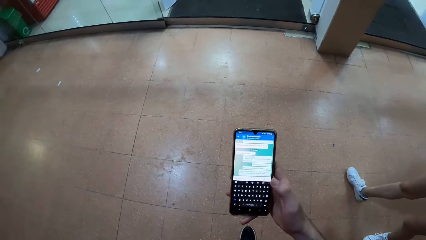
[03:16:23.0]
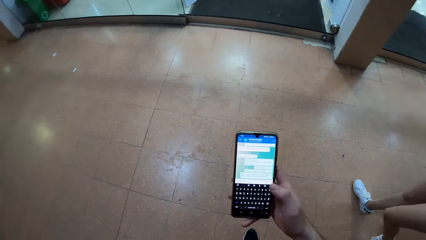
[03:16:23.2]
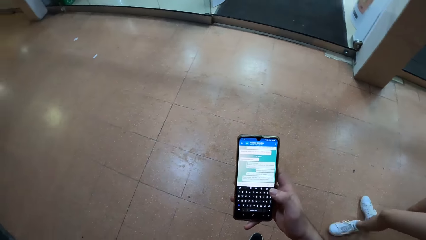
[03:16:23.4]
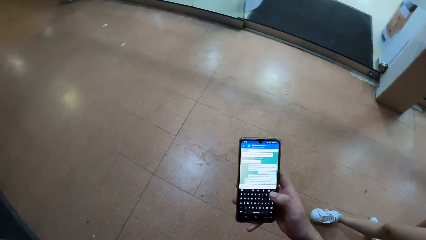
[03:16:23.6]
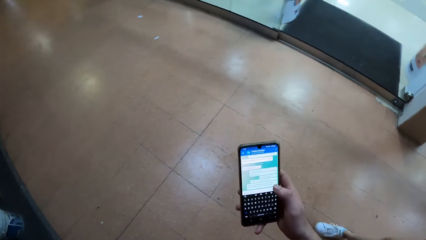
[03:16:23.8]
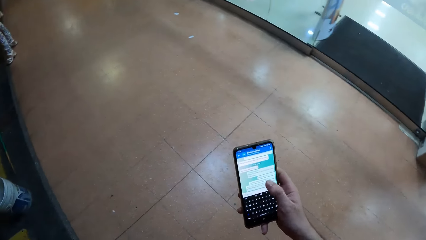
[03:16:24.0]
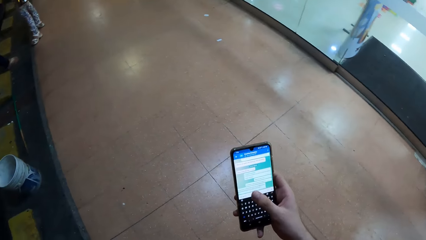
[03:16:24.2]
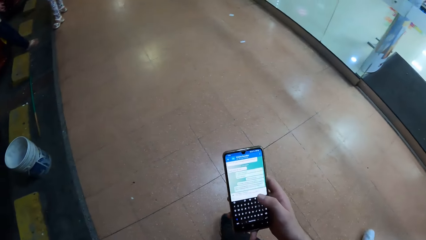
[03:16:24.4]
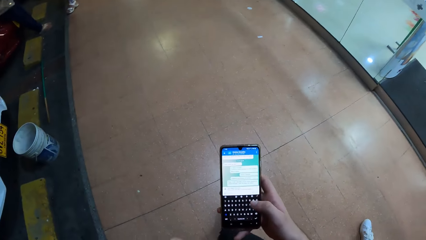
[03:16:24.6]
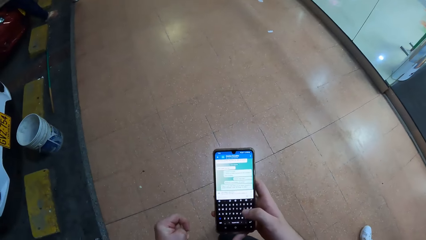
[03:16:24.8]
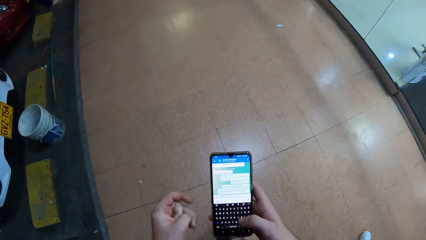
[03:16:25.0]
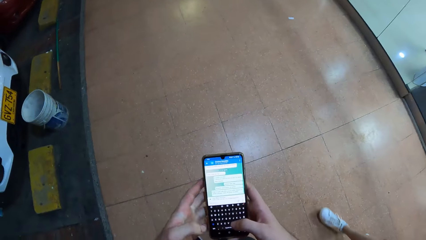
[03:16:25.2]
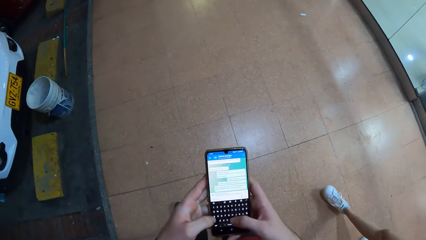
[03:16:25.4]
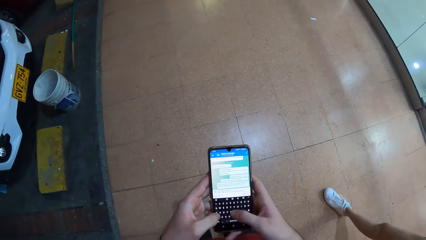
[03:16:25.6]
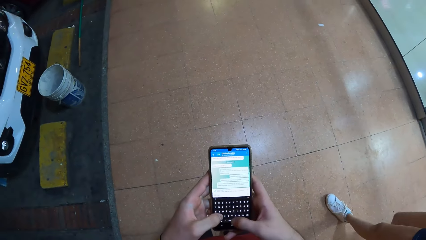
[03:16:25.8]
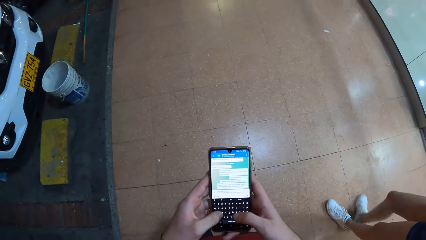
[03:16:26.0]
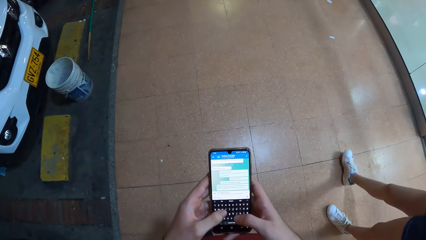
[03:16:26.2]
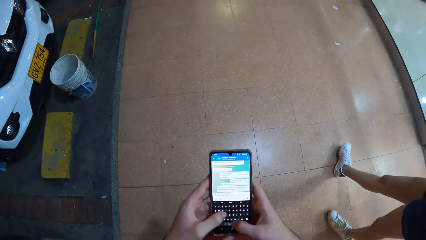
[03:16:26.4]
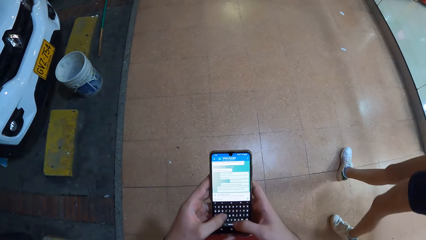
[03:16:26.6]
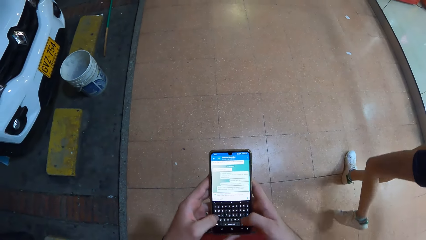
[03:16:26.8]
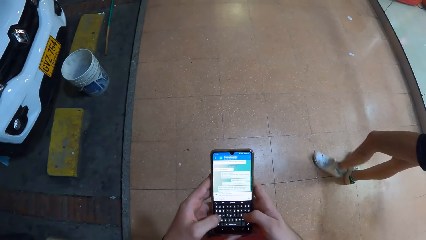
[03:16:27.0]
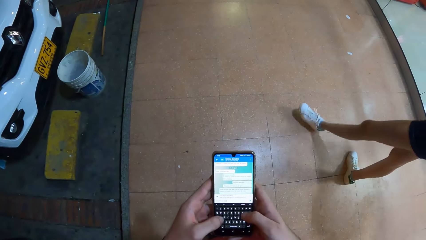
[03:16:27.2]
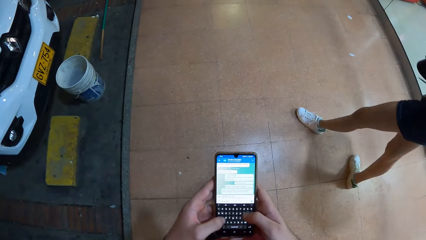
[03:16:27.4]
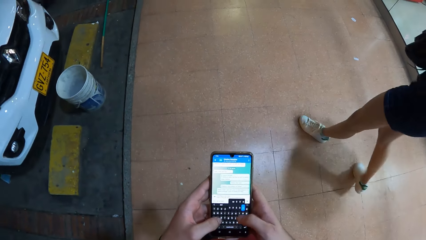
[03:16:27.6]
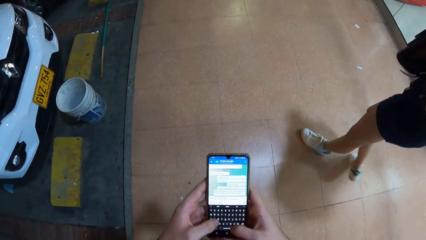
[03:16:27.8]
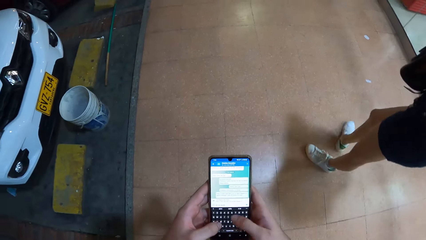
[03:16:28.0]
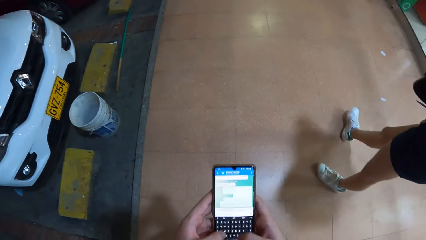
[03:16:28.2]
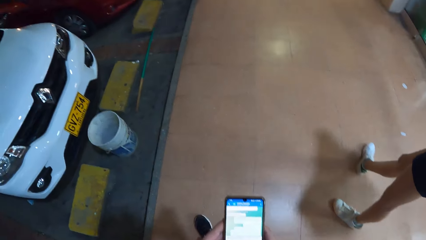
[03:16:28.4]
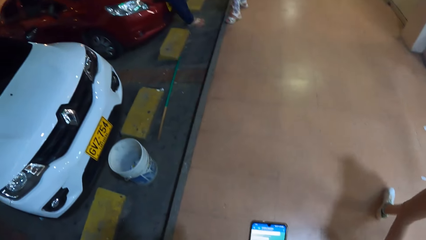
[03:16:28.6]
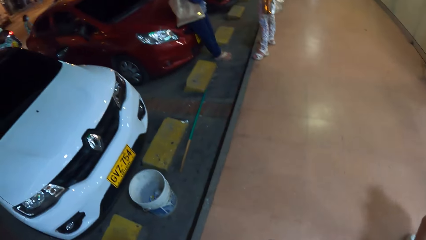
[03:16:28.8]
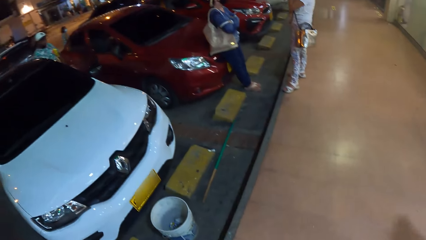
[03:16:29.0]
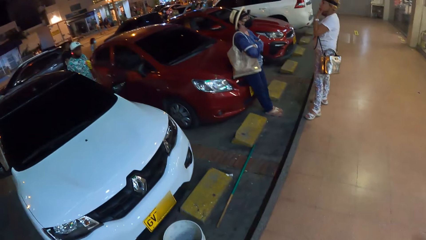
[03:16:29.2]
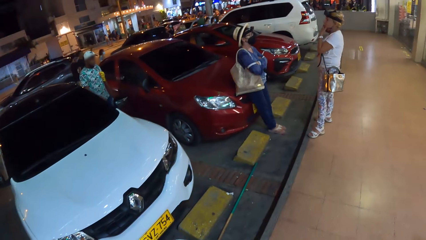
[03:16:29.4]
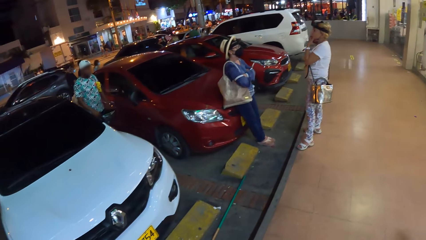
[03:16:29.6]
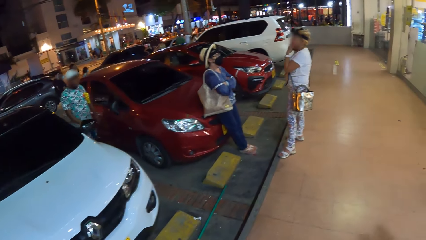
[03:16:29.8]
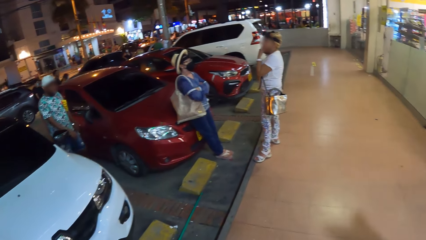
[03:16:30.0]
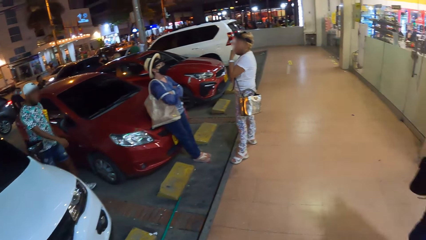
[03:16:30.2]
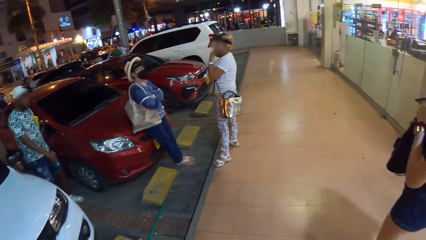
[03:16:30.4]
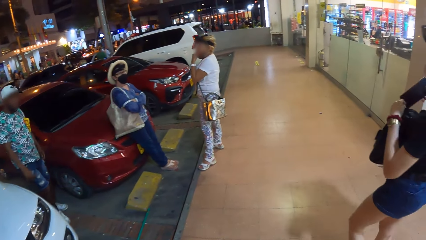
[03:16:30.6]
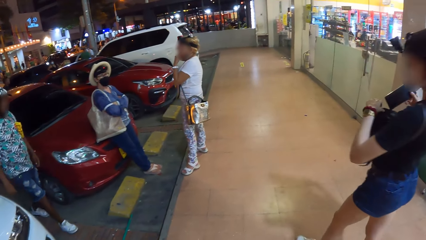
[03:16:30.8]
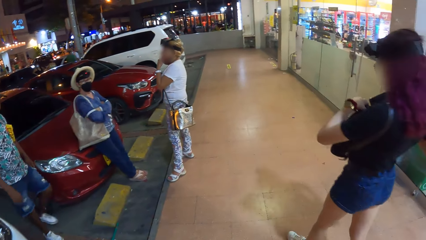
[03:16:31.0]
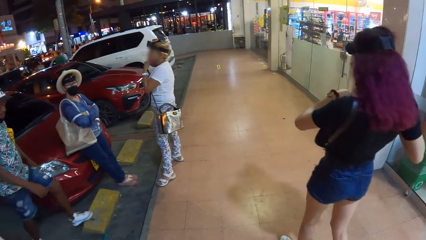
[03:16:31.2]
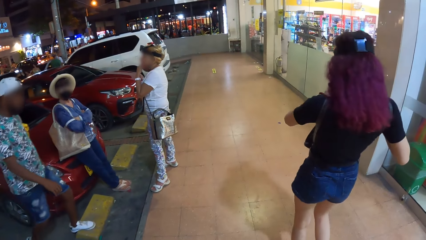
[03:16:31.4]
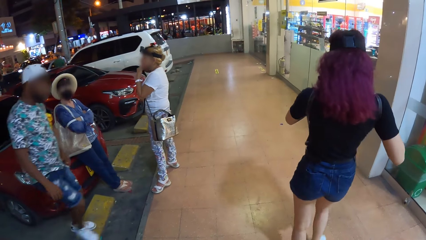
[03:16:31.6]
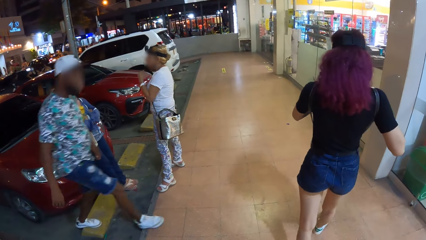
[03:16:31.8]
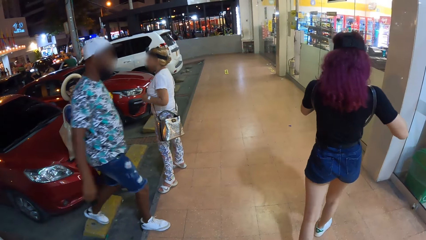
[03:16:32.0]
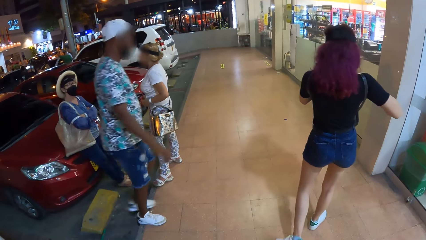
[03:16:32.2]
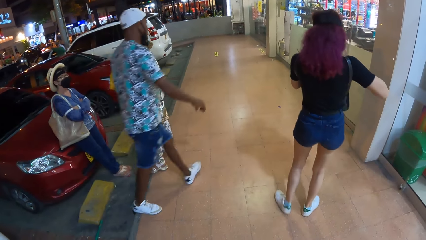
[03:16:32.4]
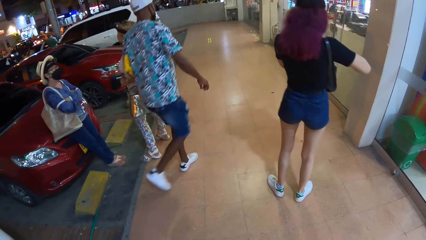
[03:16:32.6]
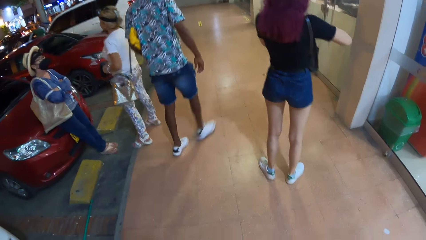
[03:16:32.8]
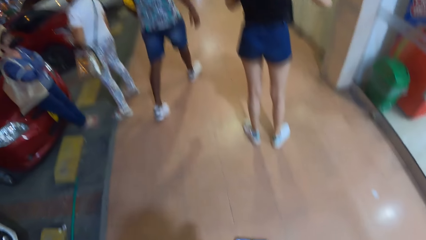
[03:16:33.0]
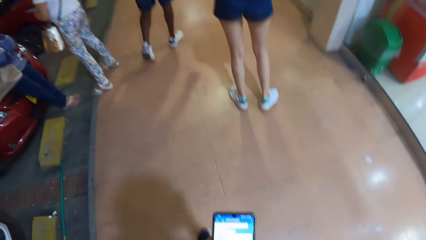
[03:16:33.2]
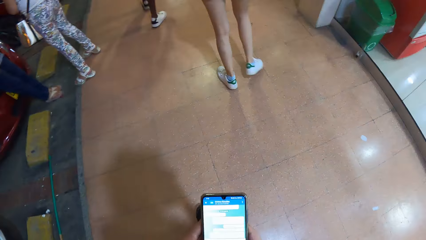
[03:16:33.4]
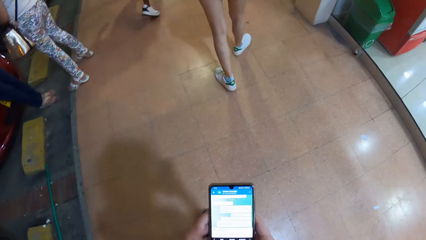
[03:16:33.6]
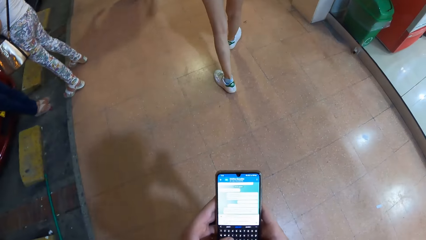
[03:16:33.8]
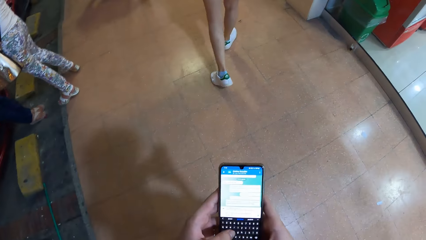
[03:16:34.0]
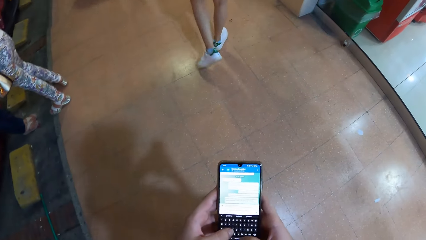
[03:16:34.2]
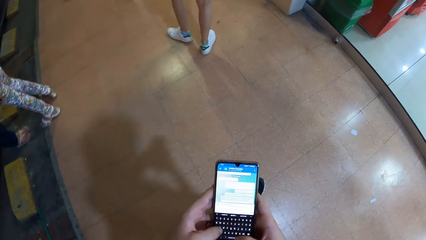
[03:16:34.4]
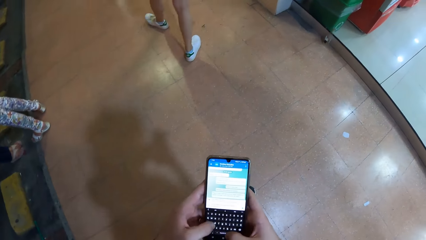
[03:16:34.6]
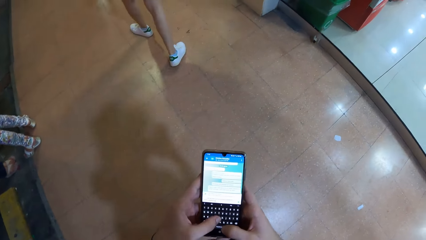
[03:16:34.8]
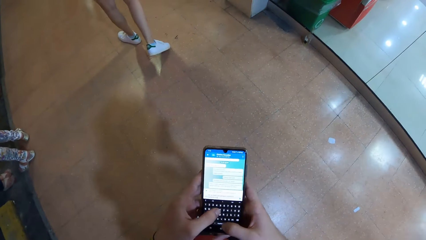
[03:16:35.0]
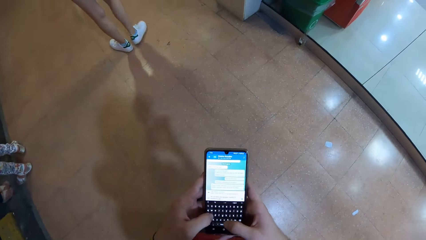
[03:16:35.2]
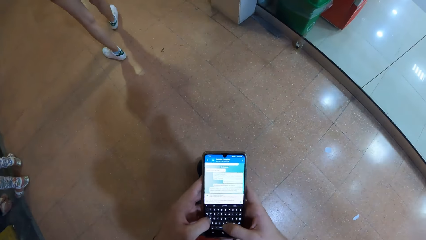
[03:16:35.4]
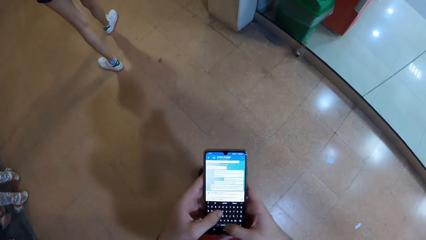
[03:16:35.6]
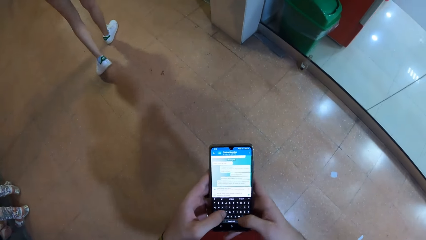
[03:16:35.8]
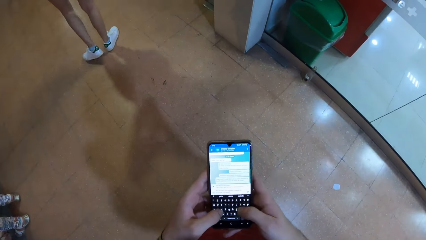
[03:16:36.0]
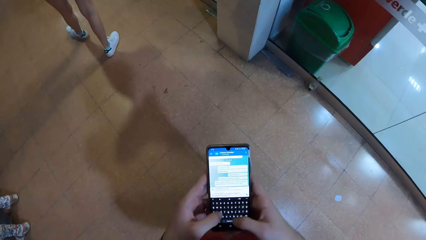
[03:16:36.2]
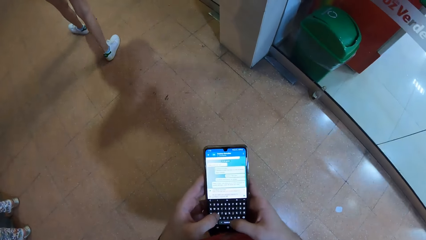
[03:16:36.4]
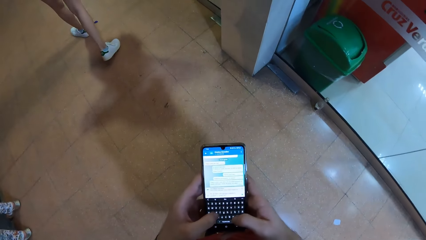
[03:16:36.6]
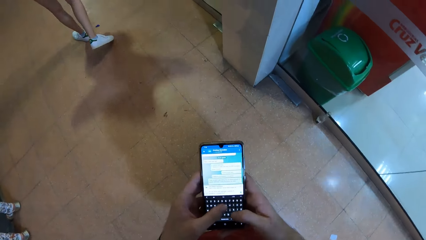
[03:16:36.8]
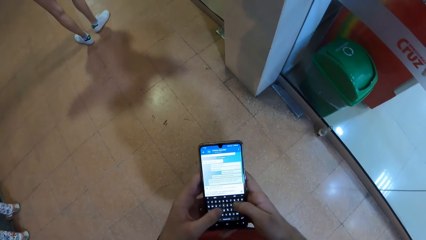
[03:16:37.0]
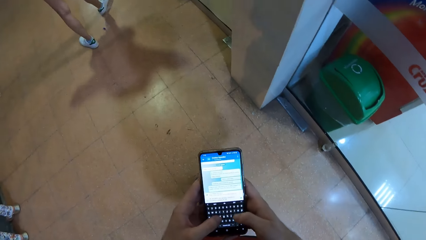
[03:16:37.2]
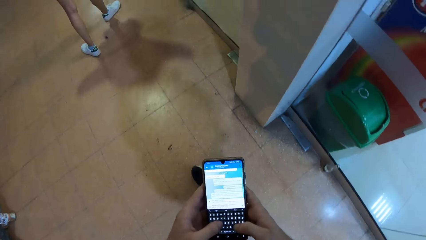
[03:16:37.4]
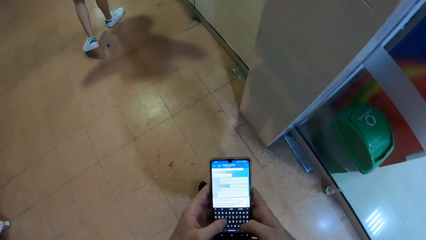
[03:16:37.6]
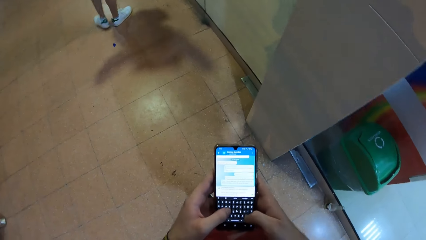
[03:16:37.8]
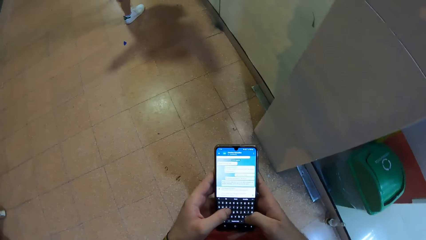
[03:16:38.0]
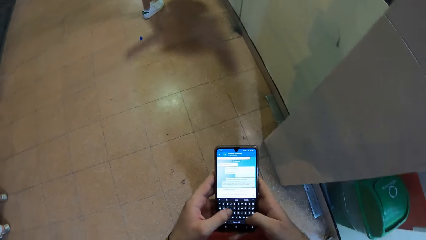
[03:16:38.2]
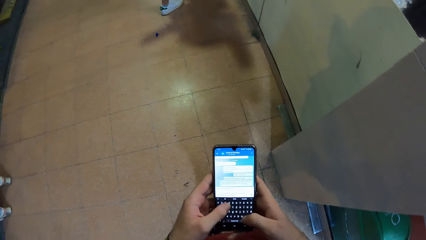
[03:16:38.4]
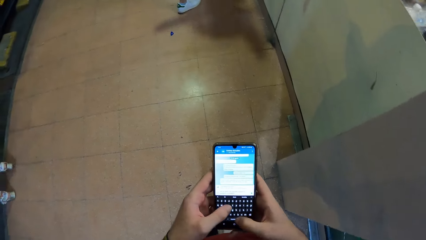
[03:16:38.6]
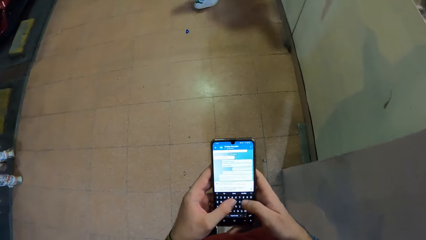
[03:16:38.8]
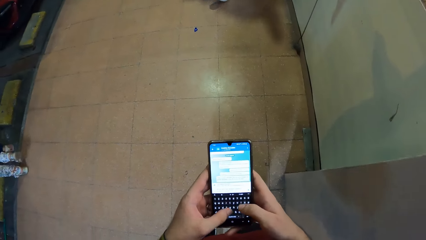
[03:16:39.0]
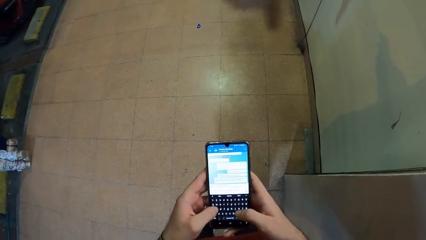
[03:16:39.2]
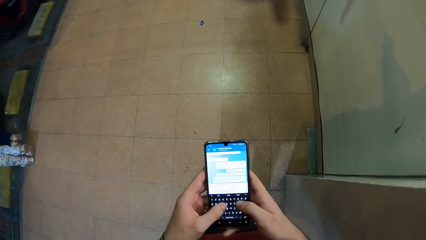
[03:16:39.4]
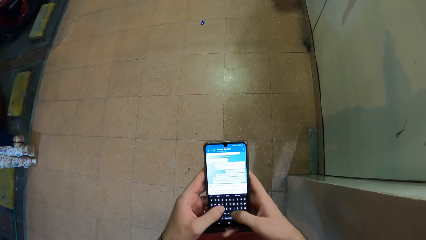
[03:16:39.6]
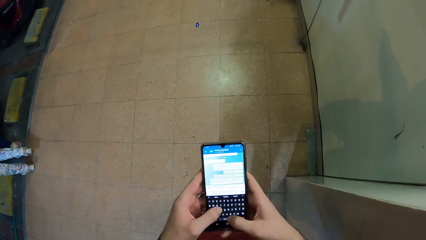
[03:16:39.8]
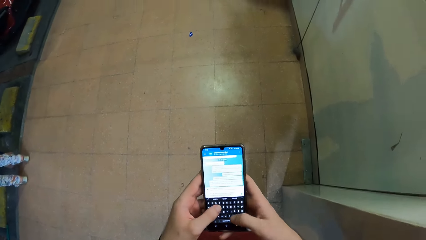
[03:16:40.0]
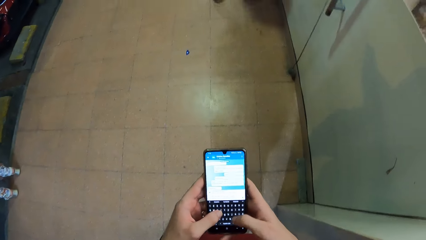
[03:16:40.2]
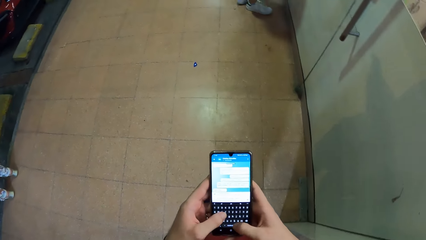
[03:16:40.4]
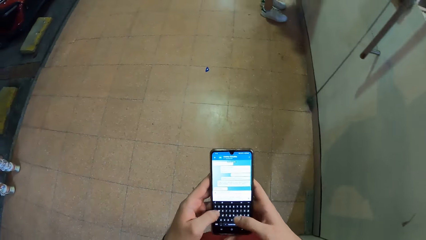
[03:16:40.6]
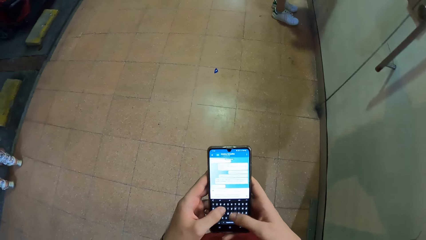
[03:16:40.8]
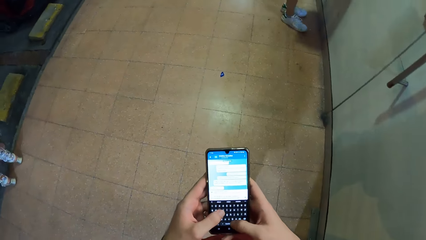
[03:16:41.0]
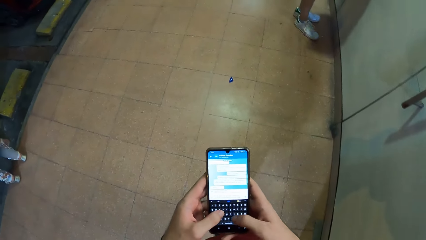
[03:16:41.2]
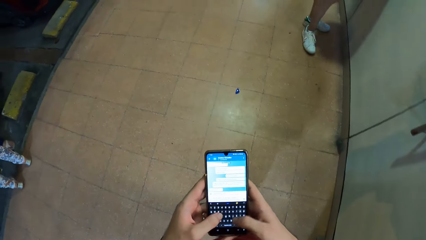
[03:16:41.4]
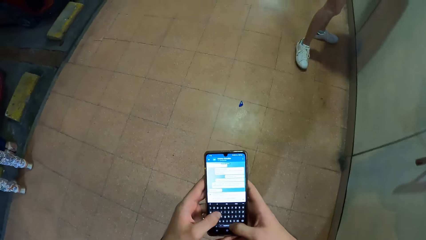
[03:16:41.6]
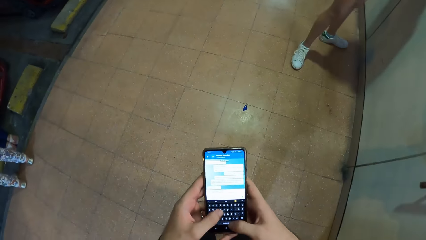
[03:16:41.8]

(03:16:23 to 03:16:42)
The camera wearer operates the phone with his right hand. He types on the phone with both hands. He operates the phone with both hands and holds the phone with both hands. He looks around. A woman opens the backpack with her left hand. The woman puts the phone in the backpack with her right hand. The camera wearer operates the phone with both hands. He types on the phone with both hands.
